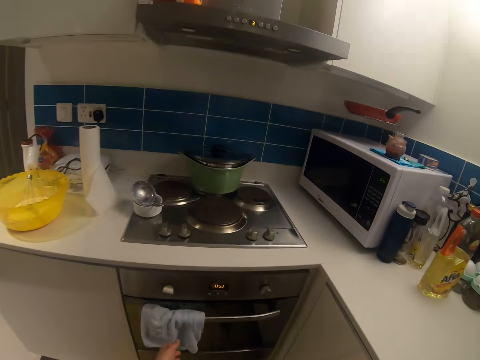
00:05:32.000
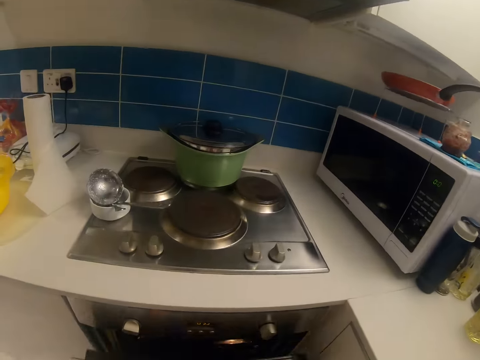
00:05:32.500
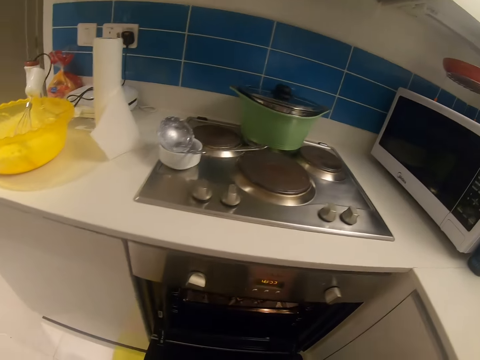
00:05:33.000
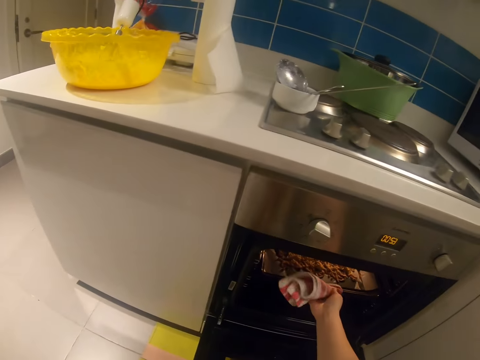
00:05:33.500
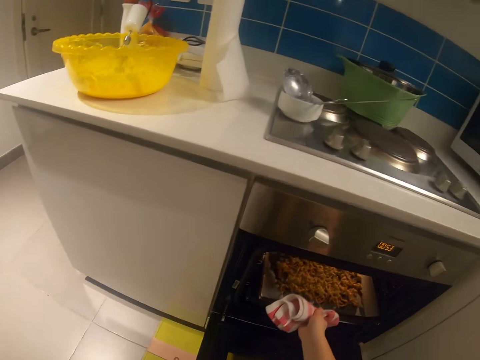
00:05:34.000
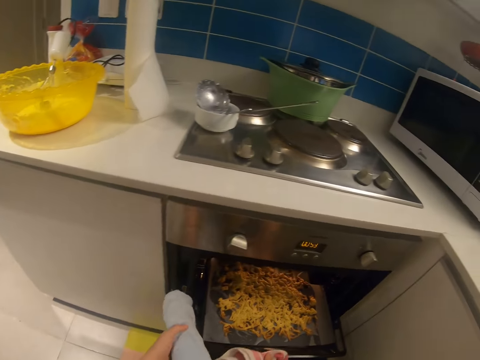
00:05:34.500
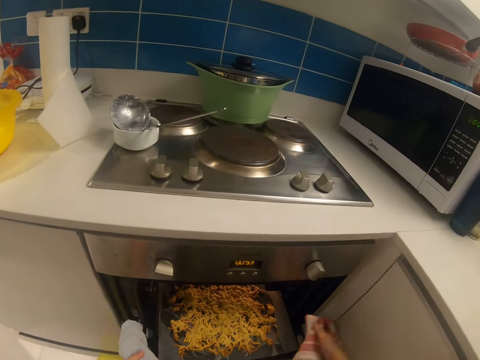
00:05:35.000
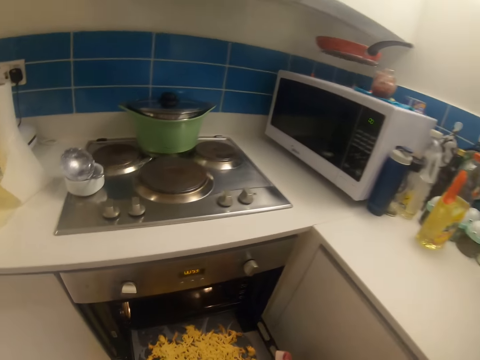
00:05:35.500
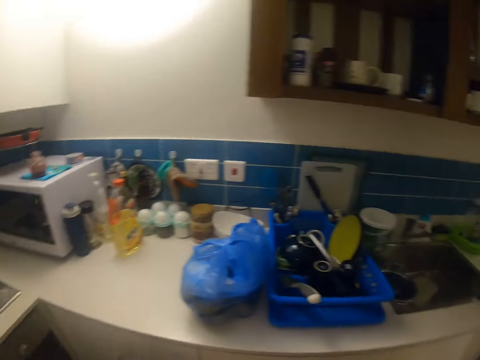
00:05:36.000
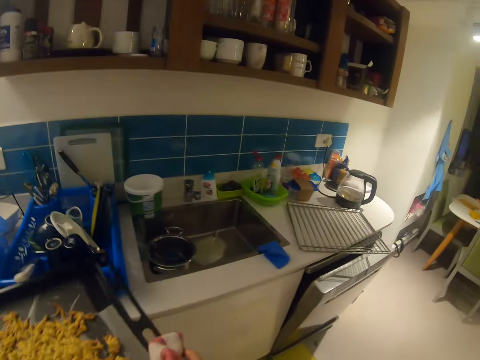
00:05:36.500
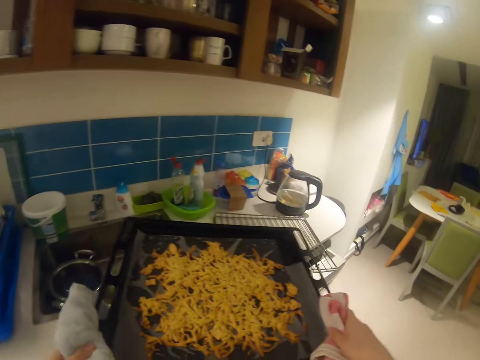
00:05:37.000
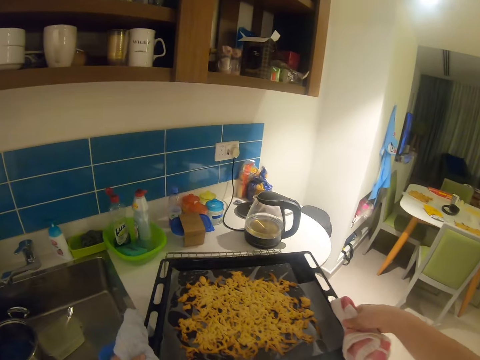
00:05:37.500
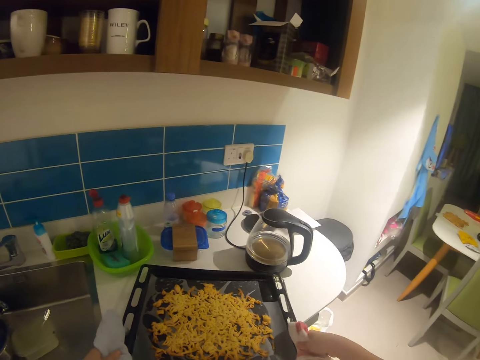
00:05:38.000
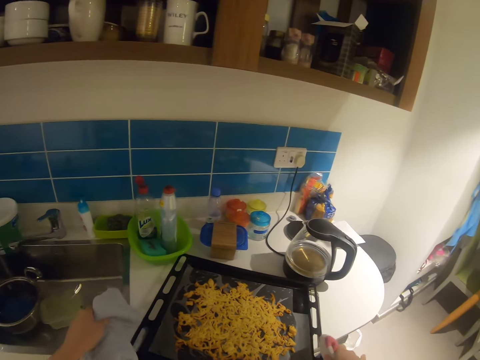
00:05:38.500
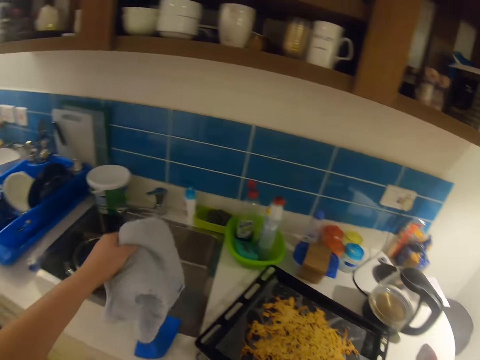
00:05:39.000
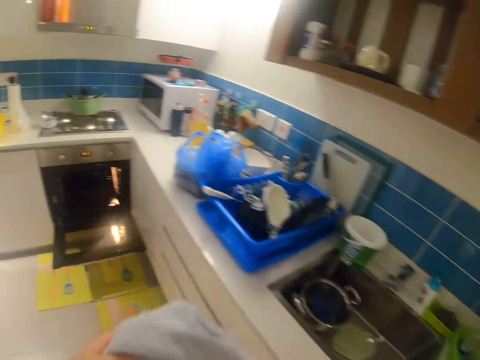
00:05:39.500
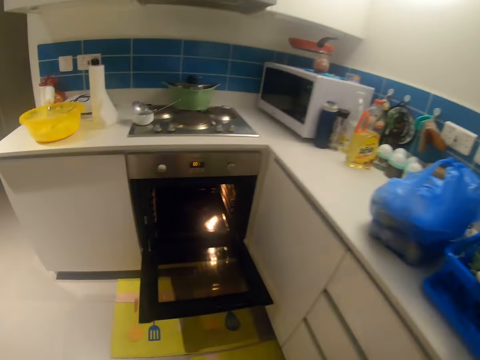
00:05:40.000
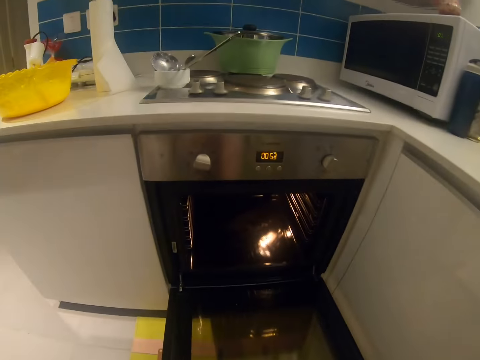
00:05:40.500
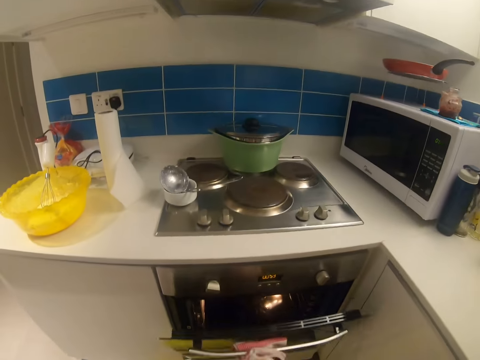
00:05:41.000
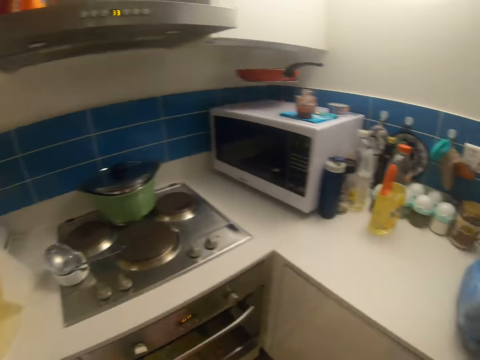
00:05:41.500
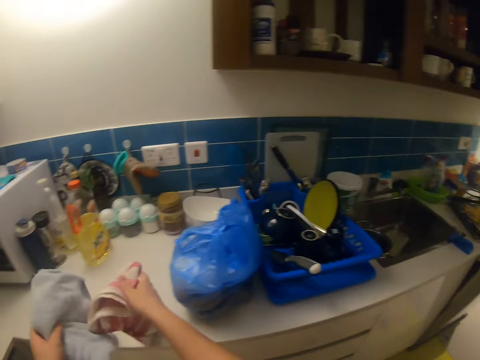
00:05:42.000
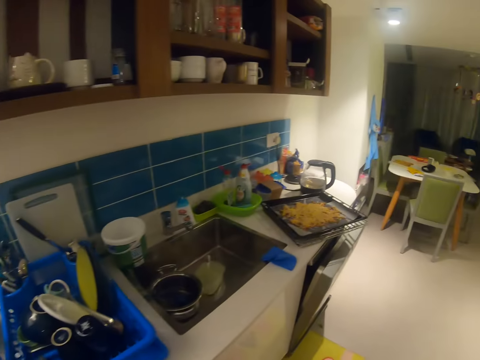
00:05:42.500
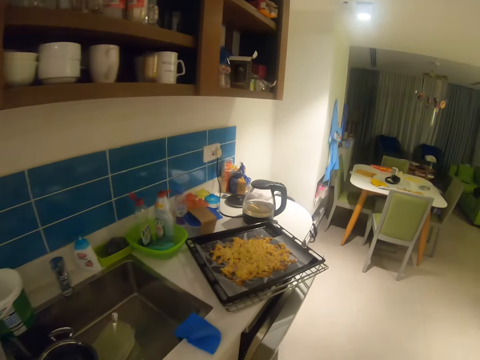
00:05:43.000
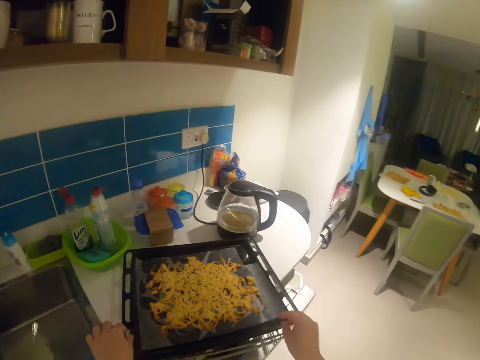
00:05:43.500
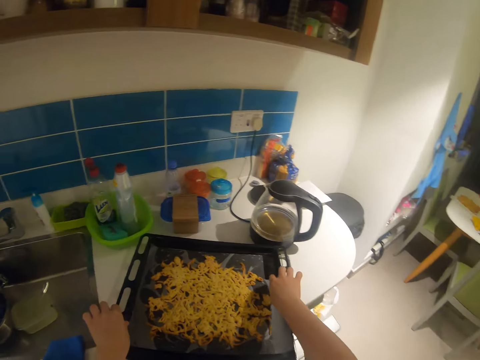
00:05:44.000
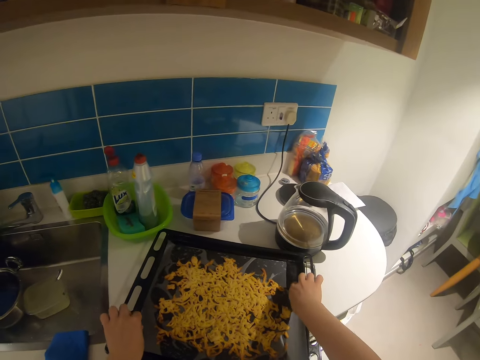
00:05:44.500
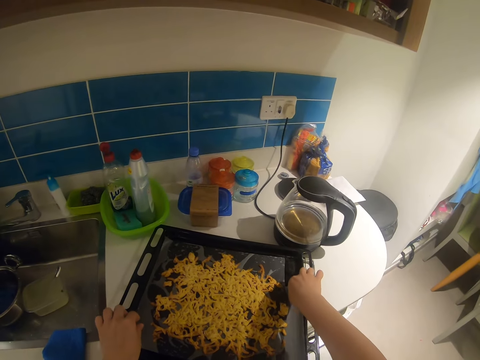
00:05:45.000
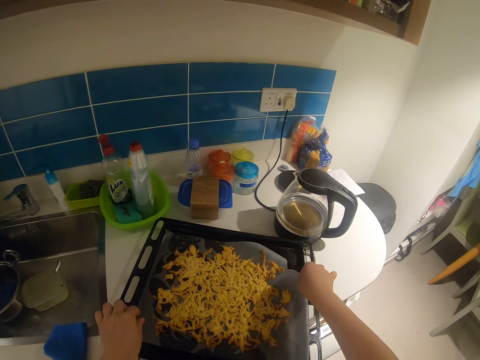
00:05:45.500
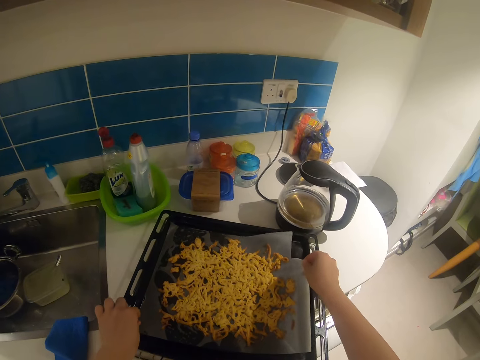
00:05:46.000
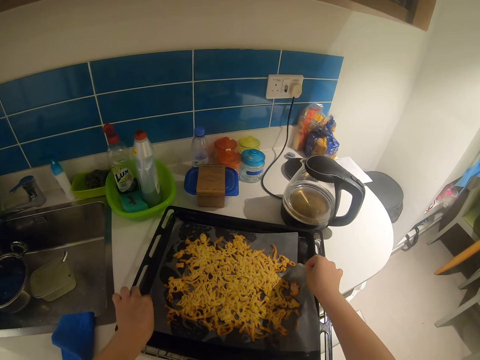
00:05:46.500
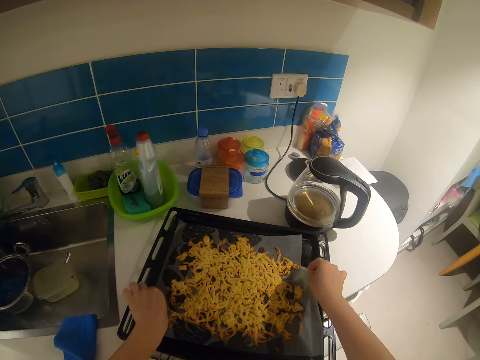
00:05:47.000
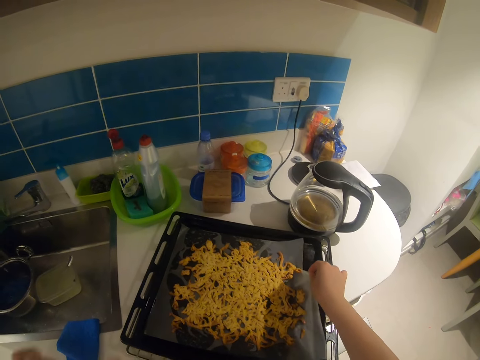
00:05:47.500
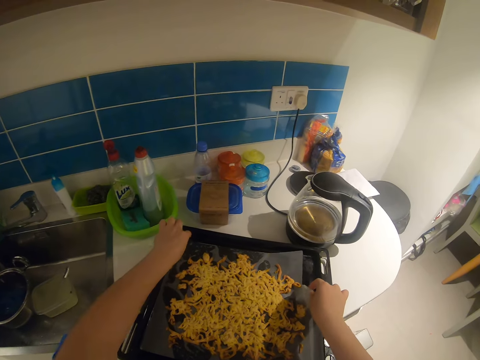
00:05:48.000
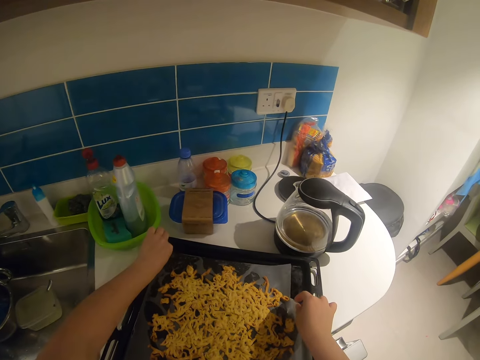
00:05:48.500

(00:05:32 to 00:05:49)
The camera wearer opens the oven. He brings out a sheet pan or tray with baked dough from the oven with napkins or towels. He holds the tray with the towels. He walks away from the cooker. He drops the sheet pan on a grill tray on a cabinet in the kitchen. He pulls the towels off the tray. He walks around the kitchen. He closes the oven. He dries his hands with a towel. He drops the napkins on the cabinet. He walks around the kitchen. He removes a baking sheet from the sheet pan with the baked dough.

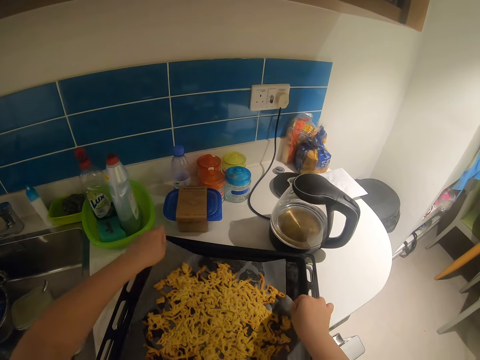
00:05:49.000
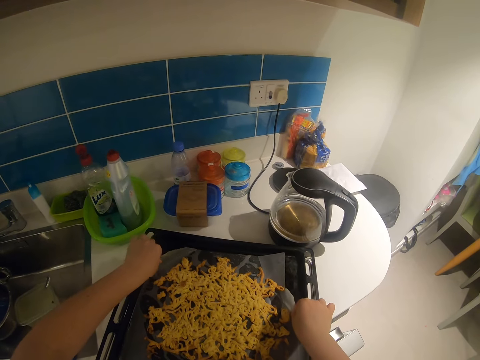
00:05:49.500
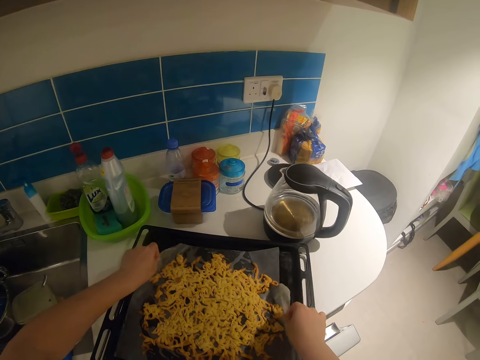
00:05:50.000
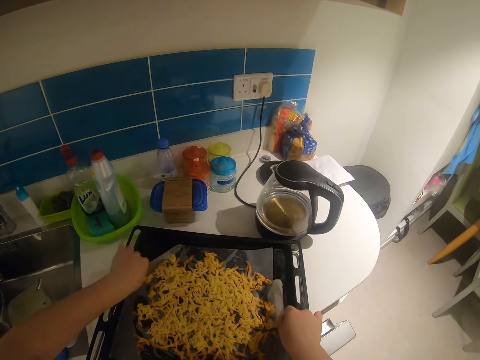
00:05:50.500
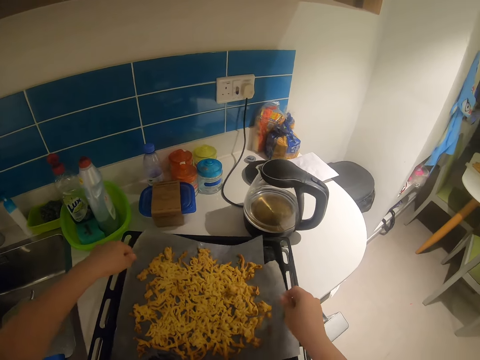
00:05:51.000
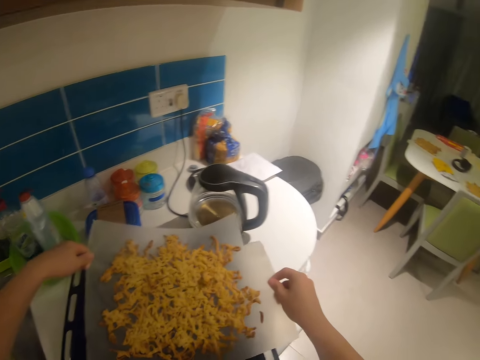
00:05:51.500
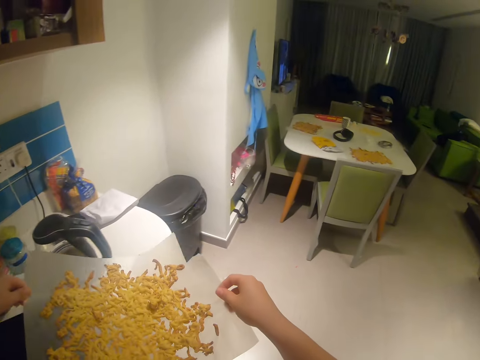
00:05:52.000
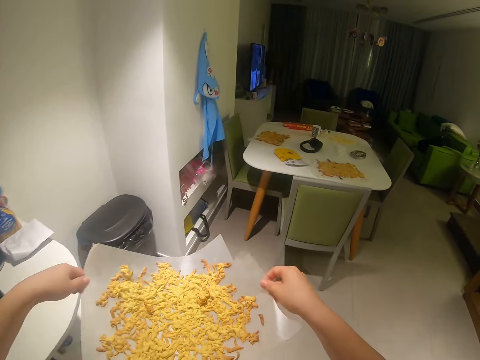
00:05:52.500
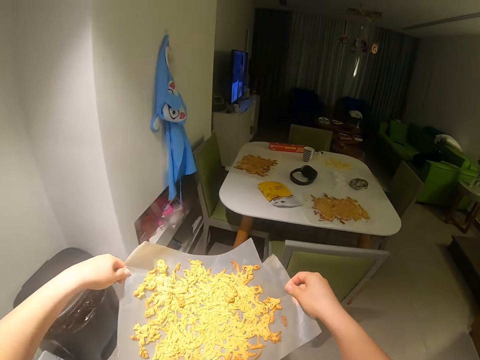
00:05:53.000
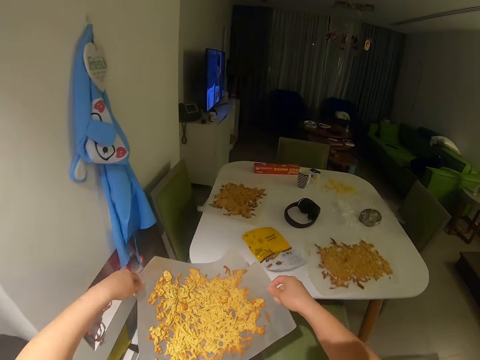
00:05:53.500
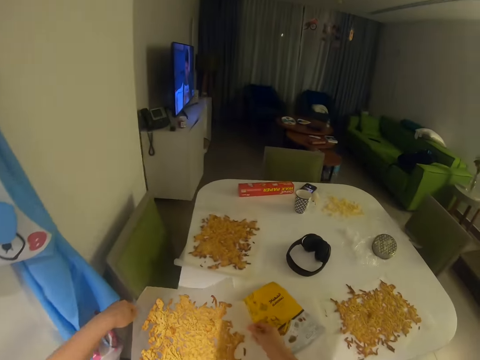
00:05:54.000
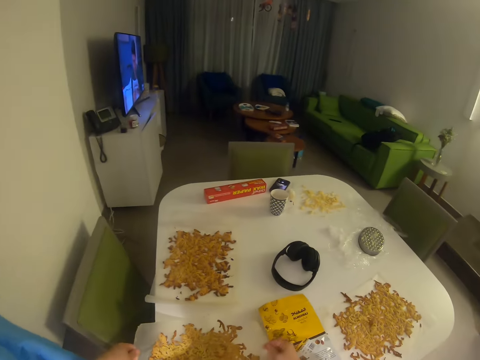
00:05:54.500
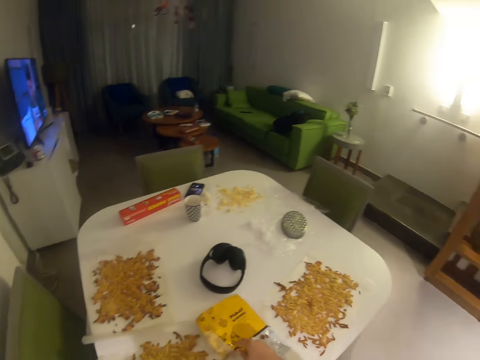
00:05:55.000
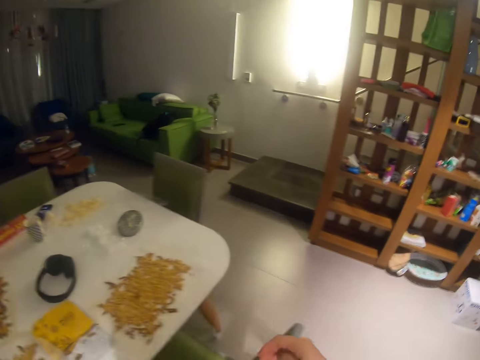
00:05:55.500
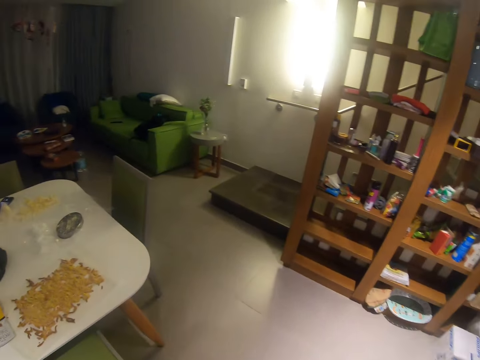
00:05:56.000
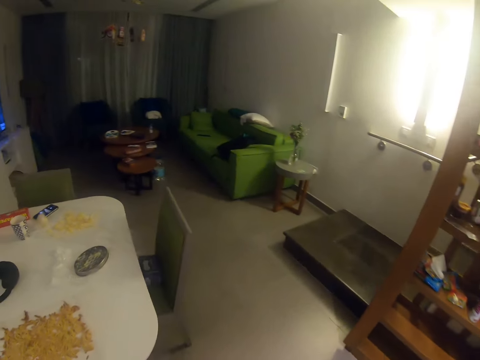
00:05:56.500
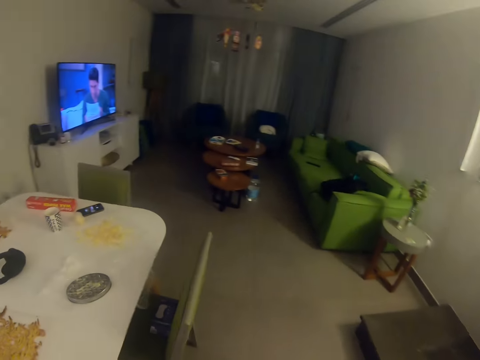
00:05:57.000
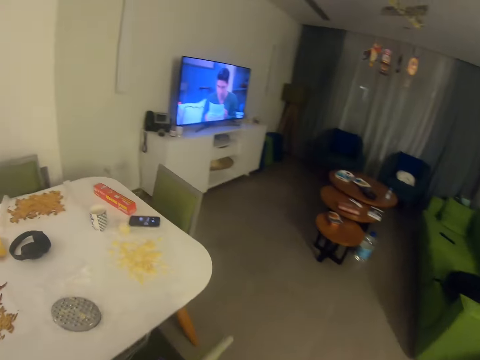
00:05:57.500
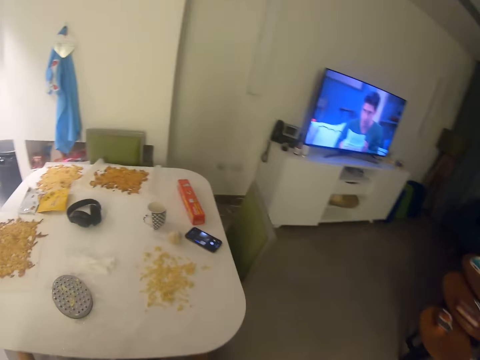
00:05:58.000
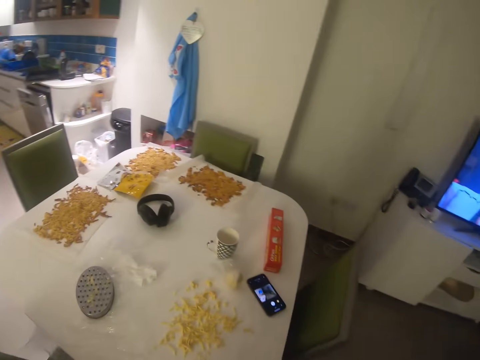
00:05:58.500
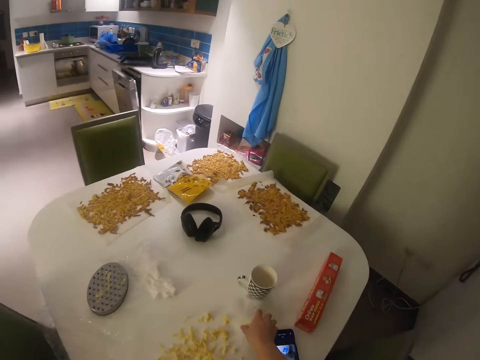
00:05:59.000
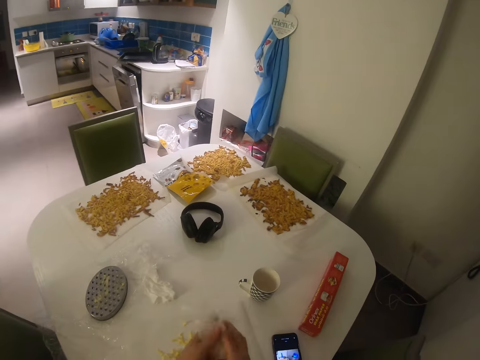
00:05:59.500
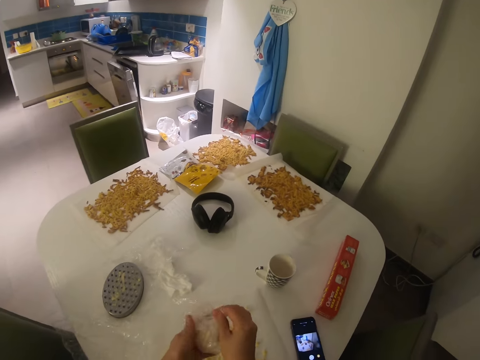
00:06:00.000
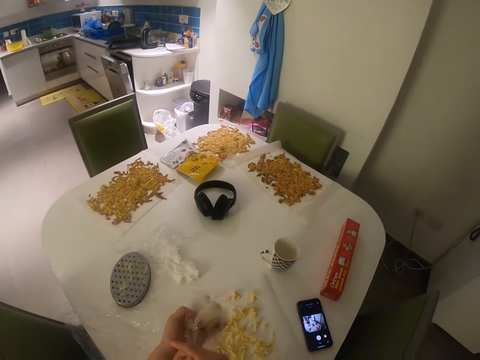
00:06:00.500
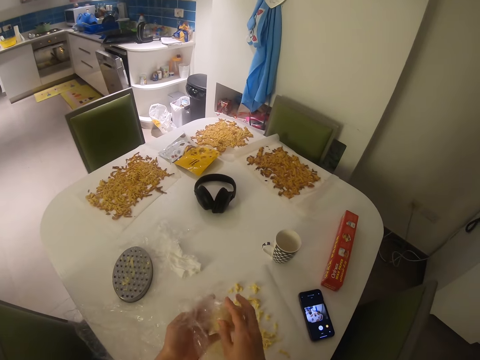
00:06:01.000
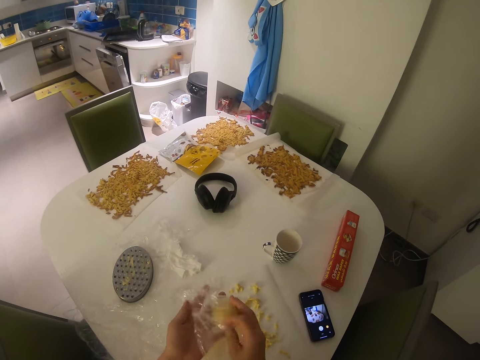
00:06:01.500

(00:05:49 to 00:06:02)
The camera wearer lifts something off the tray. They walk around the house. They place the baking sheet with the baked dough on the table. They walk around the table. They pick up a wrapped dough from the table. They unwrap the dough.
